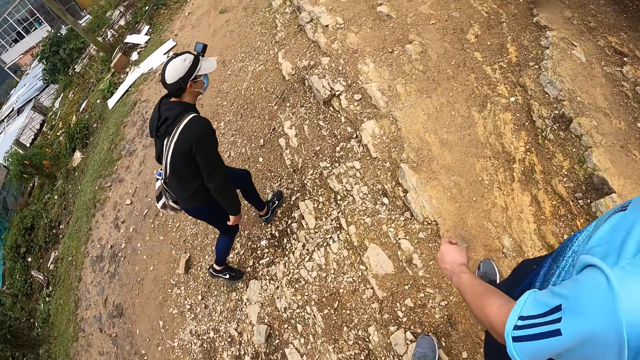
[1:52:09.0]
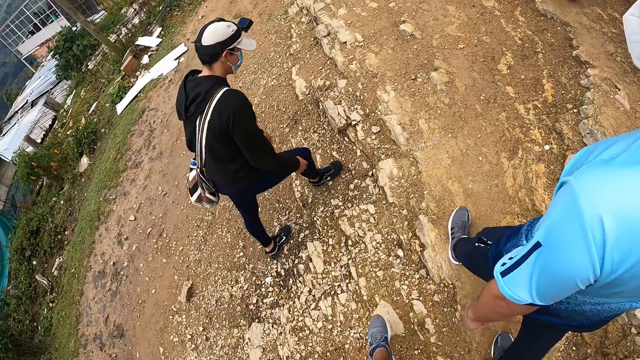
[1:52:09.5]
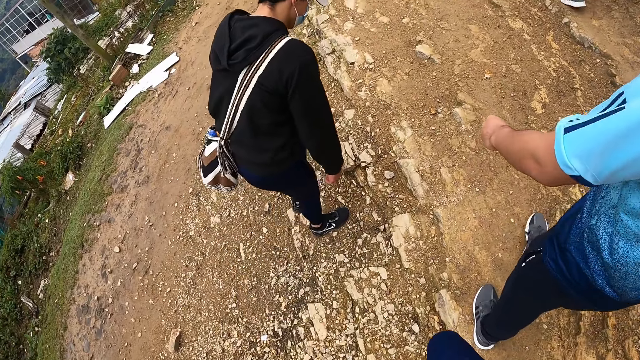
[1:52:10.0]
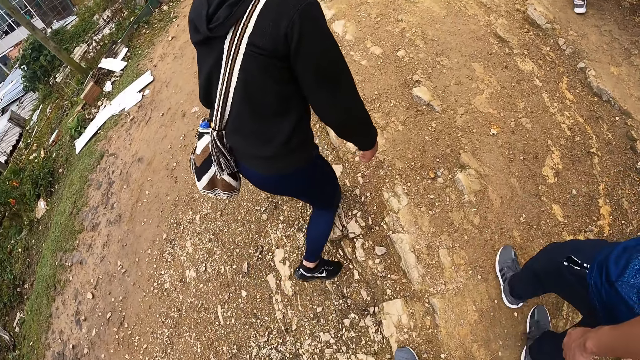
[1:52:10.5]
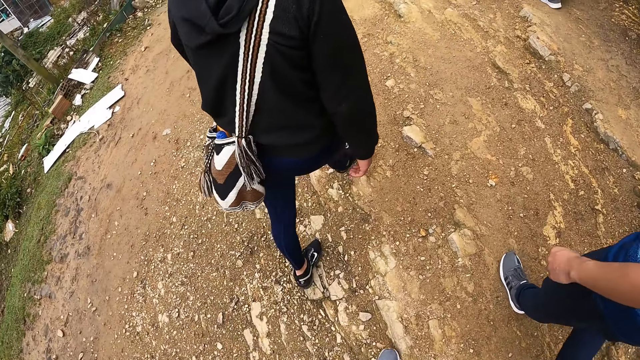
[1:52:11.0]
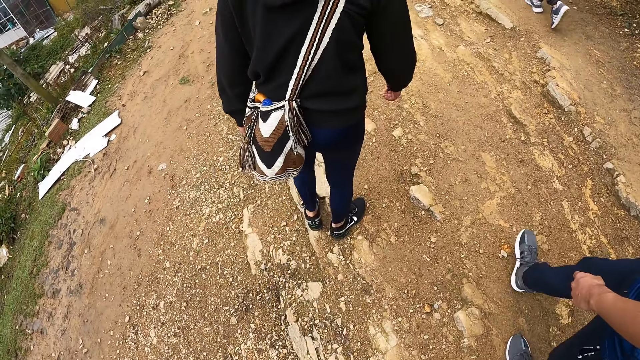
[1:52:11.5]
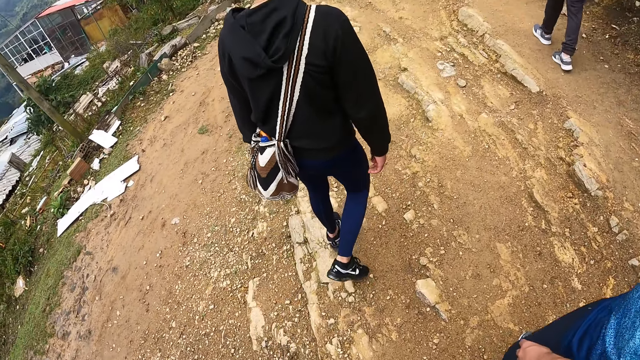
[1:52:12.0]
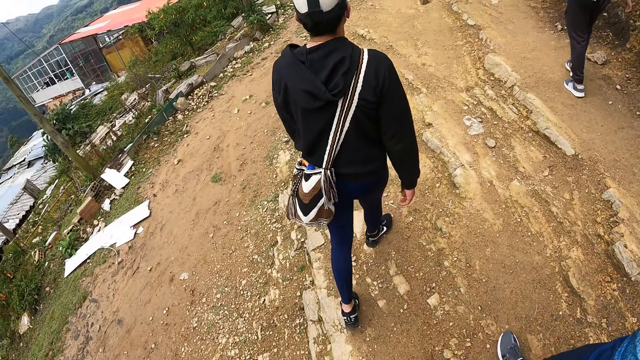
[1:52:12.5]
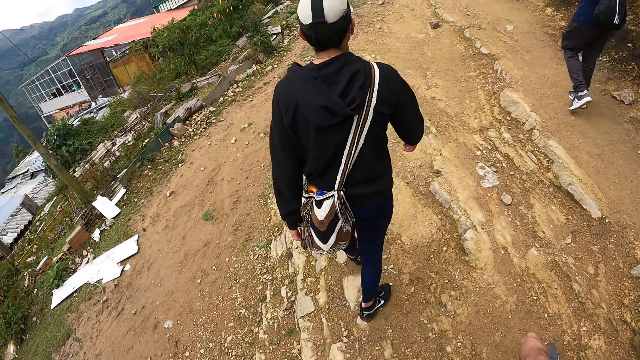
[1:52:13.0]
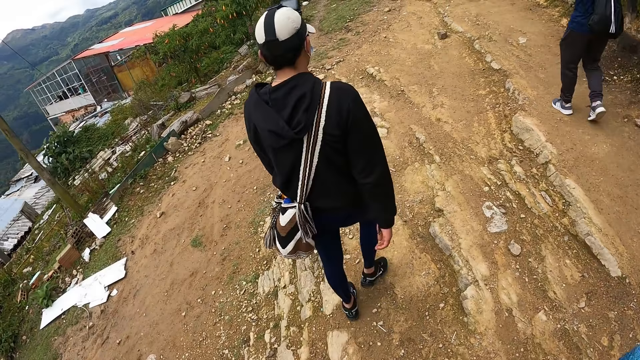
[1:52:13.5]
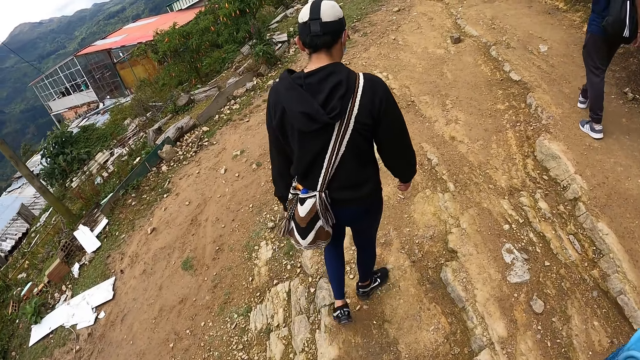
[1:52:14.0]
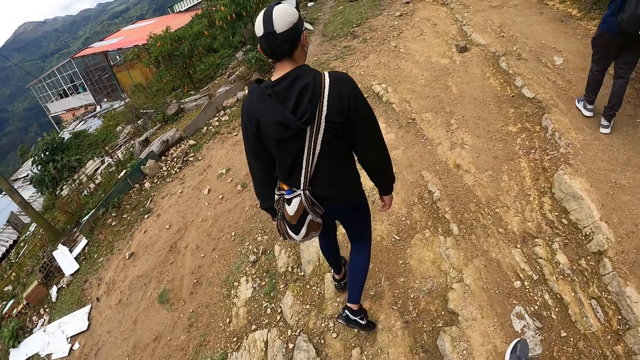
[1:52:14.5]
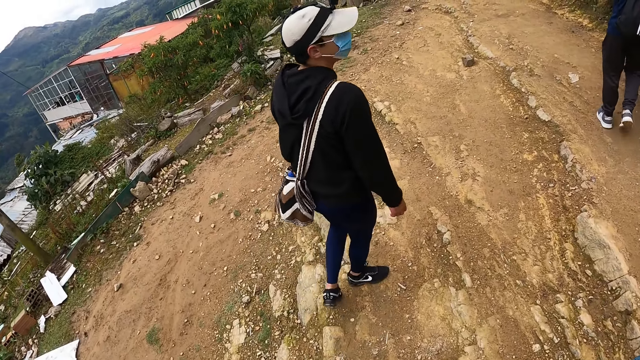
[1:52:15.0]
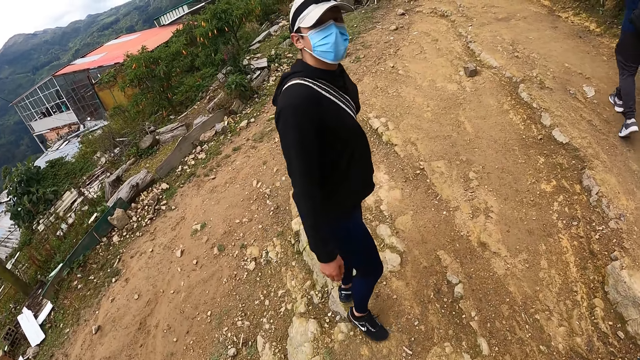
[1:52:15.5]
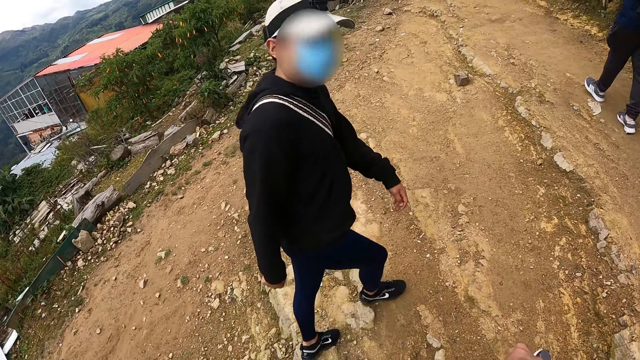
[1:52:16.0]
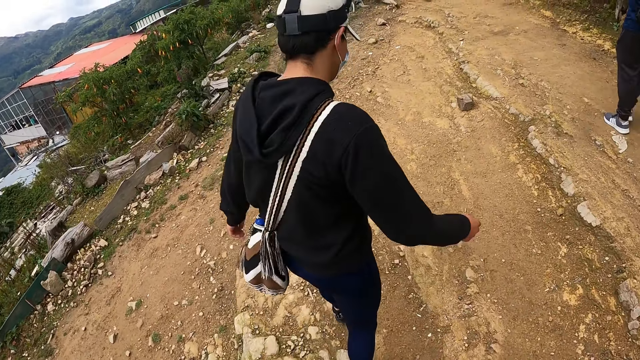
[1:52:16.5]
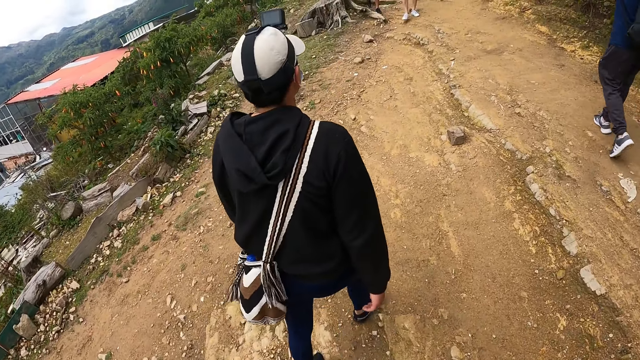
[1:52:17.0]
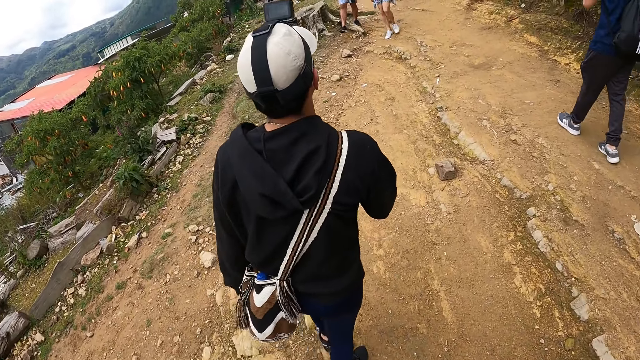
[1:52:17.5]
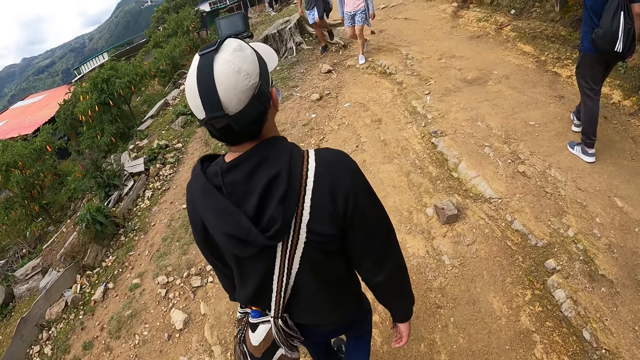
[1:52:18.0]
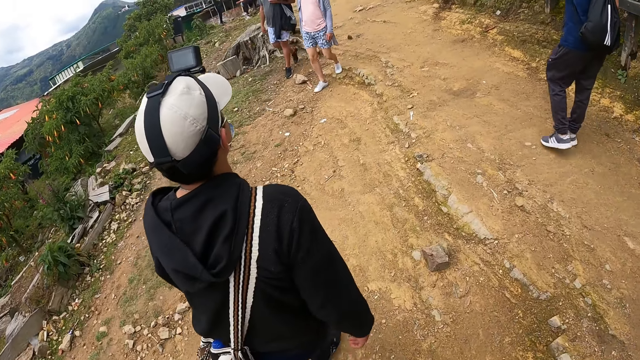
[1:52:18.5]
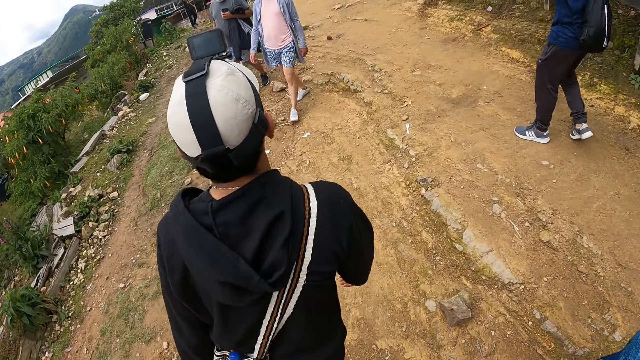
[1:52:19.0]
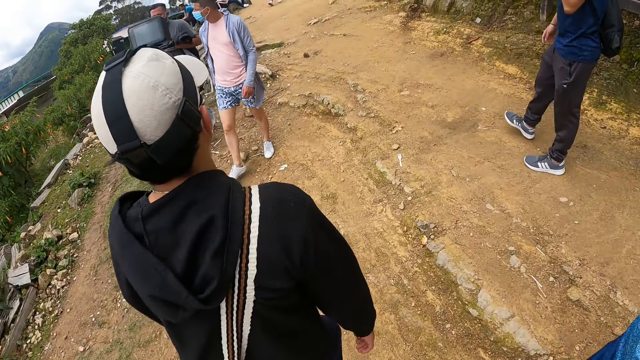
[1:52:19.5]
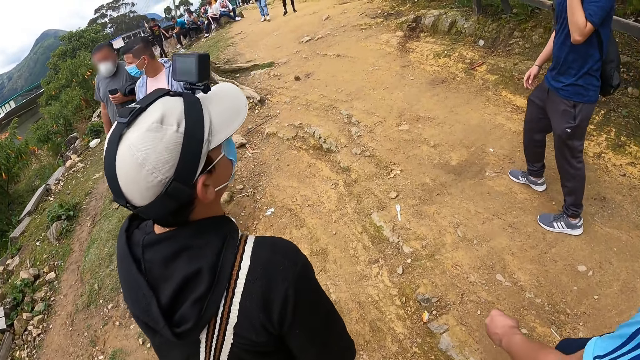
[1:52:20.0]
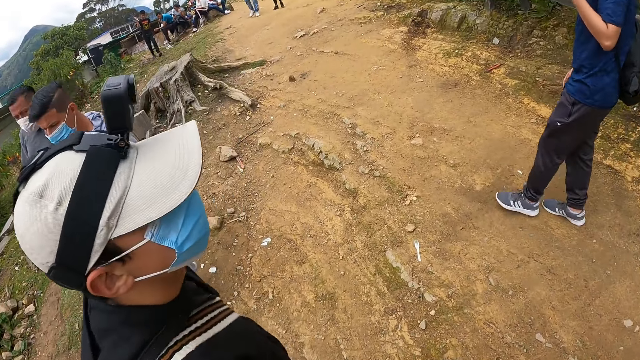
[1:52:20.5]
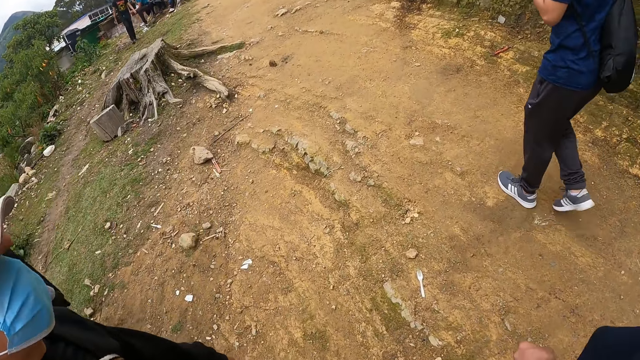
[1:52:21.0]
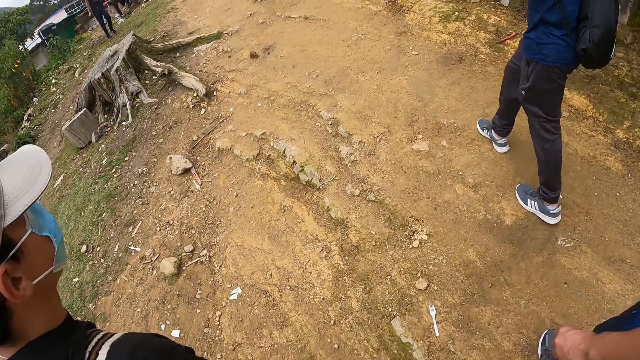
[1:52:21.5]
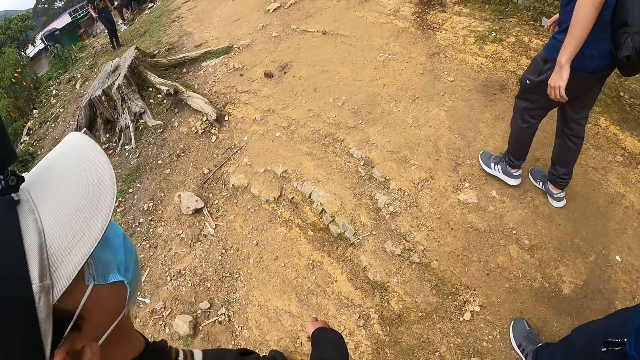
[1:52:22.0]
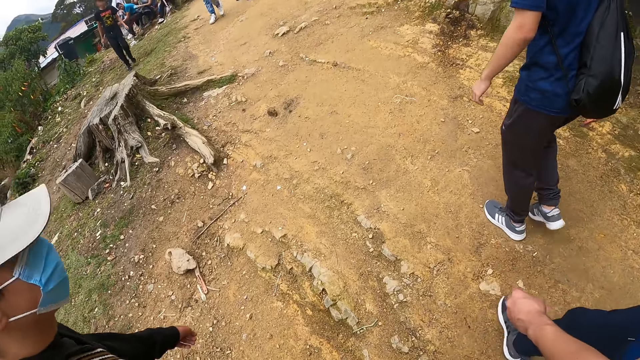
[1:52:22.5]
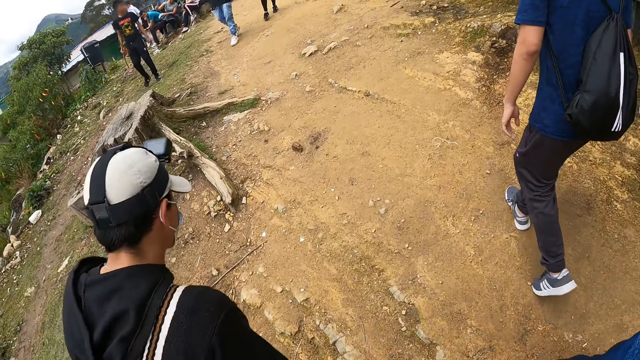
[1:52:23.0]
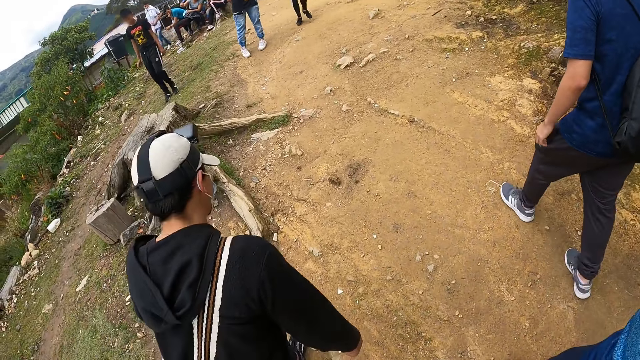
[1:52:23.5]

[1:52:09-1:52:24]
The man steps on the rock on the hill. Another man looks at the camera wearer. The camera wearer walks on the field. A man and another man walk past the camera wearer.

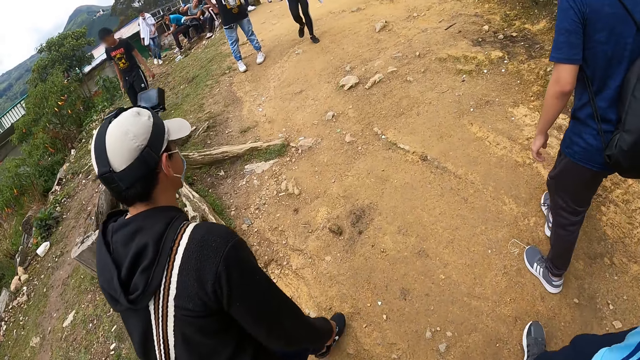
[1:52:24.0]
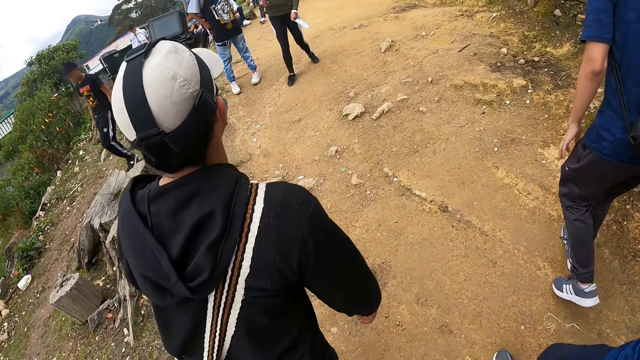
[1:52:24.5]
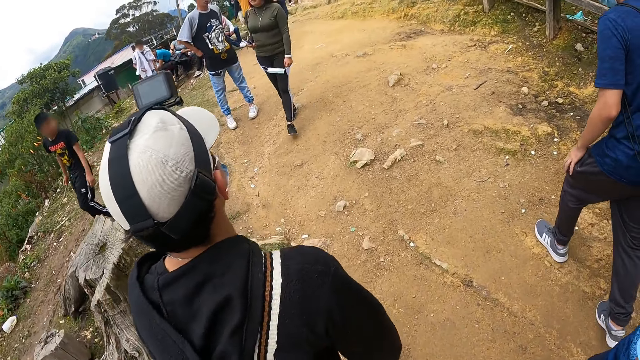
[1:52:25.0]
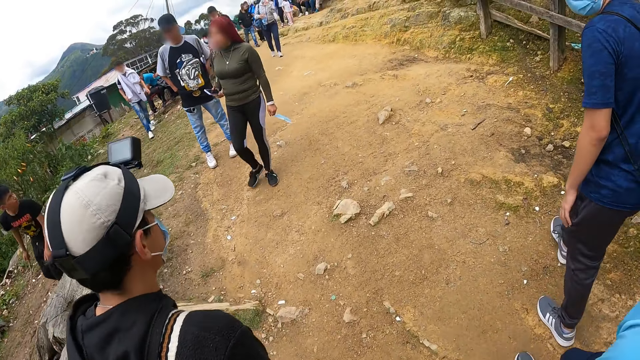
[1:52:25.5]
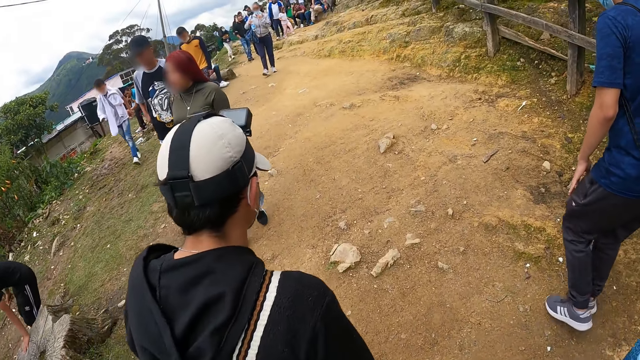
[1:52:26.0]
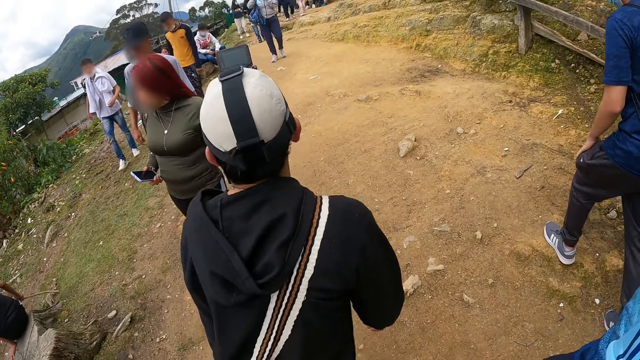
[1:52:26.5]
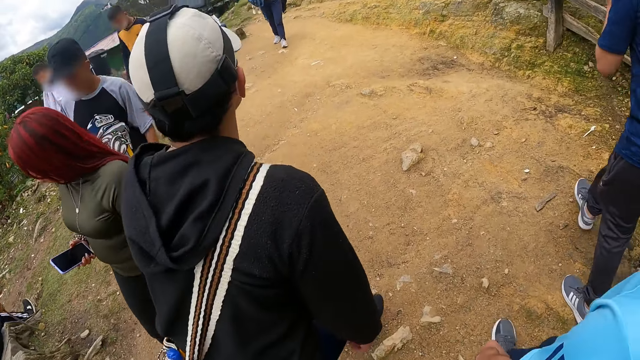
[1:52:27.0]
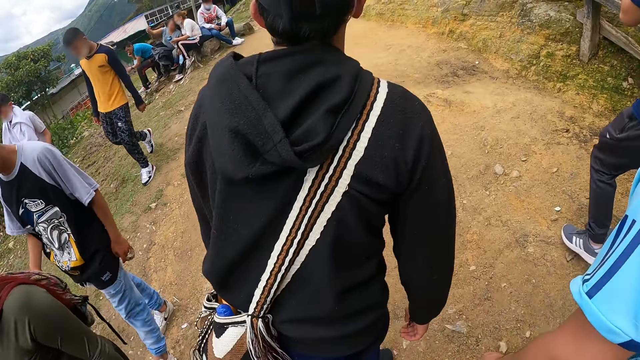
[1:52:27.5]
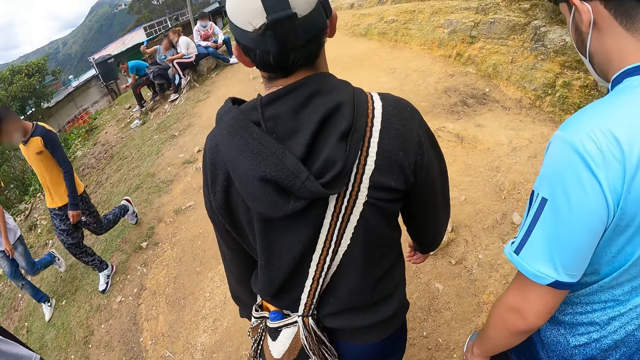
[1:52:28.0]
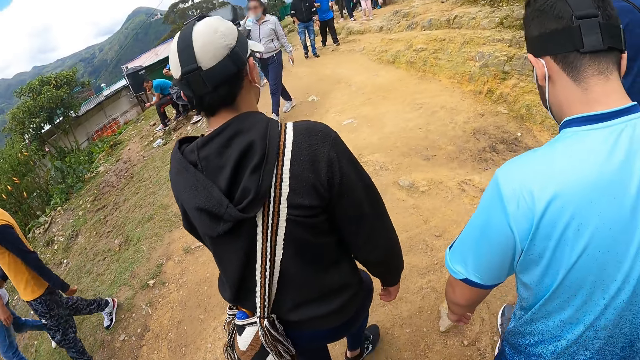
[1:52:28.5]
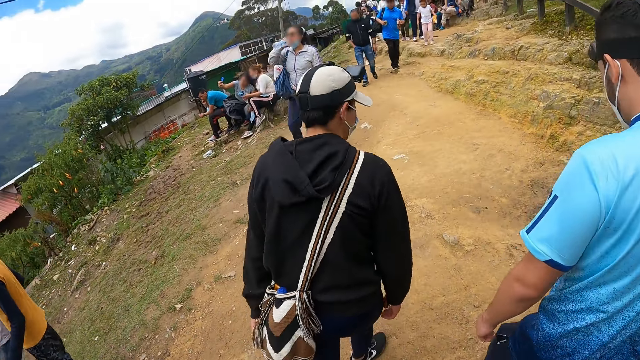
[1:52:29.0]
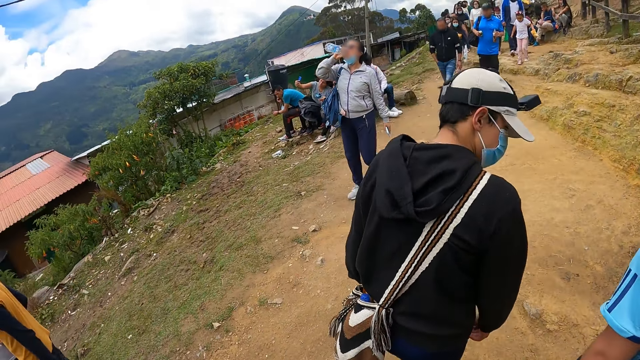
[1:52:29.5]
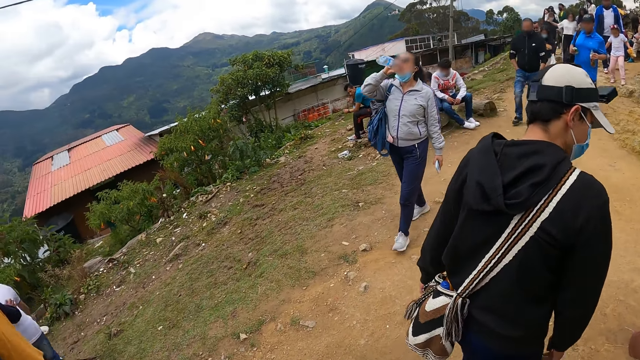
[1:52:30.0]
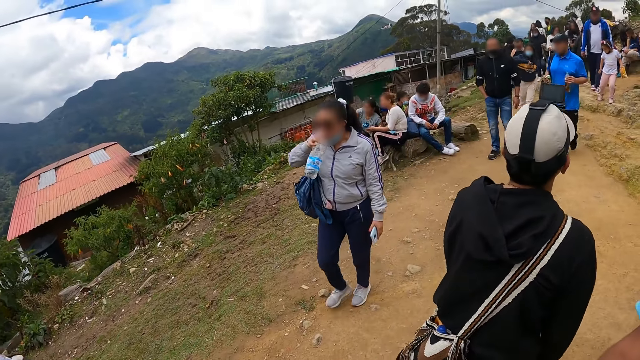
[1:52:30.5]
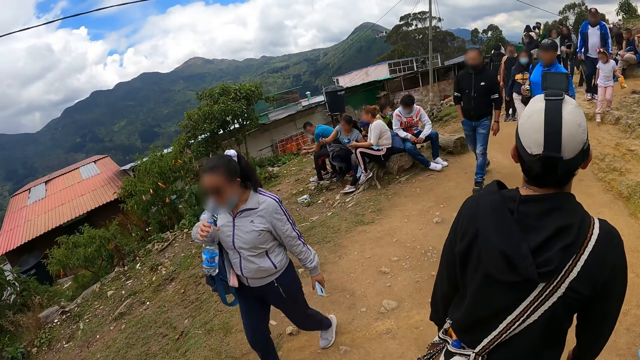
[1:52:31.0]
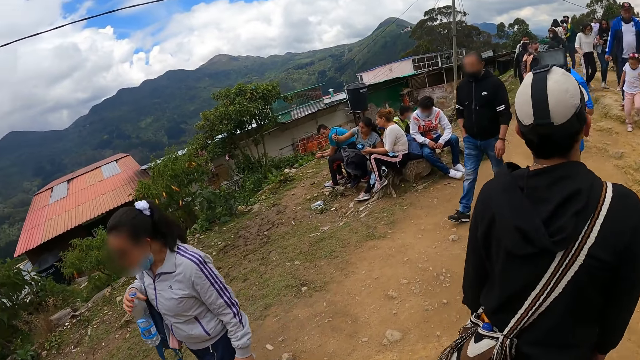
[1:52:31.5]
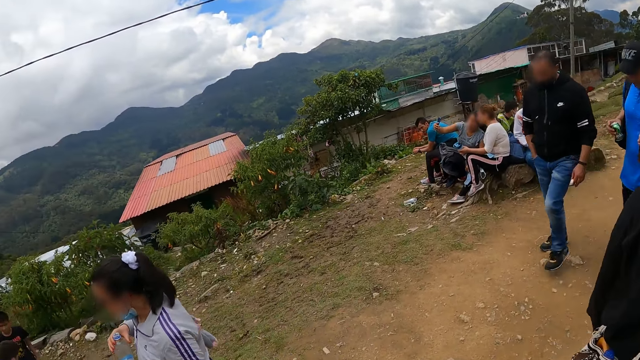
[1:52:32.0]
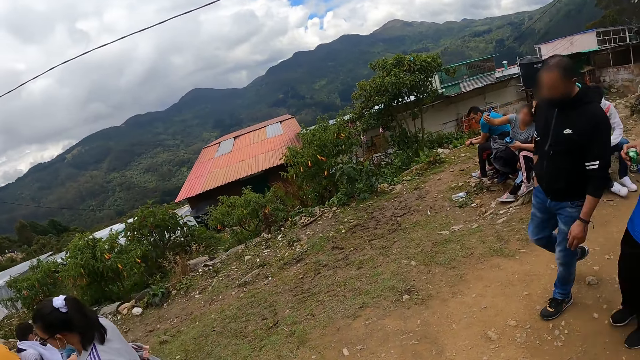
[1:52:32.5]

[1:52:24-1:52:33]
A group of people walk past the camera wearer.
